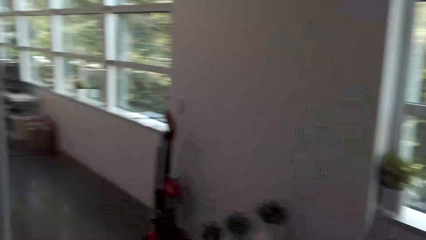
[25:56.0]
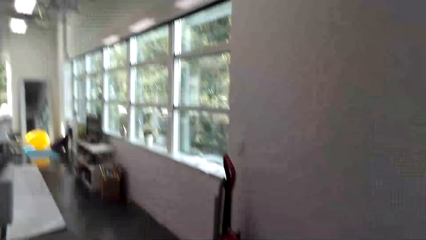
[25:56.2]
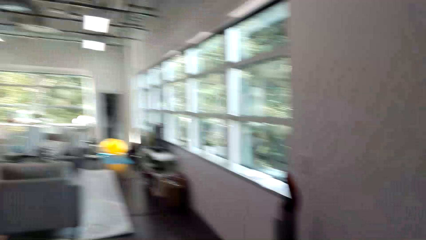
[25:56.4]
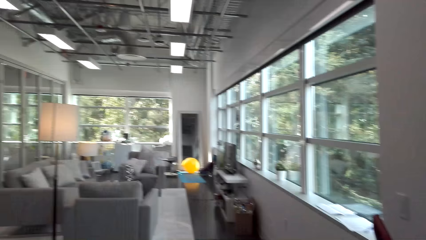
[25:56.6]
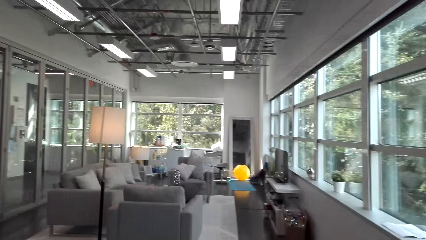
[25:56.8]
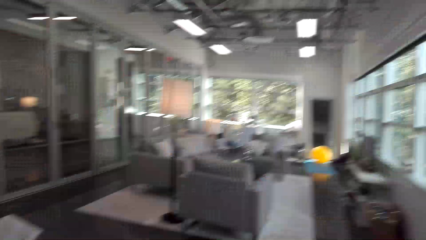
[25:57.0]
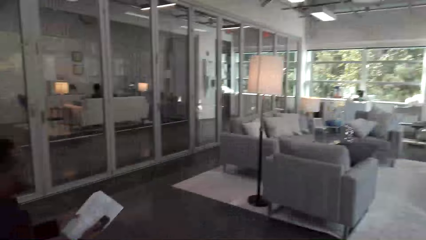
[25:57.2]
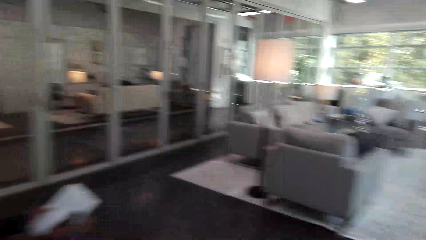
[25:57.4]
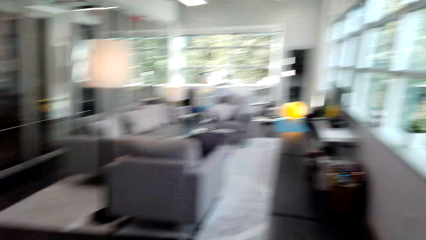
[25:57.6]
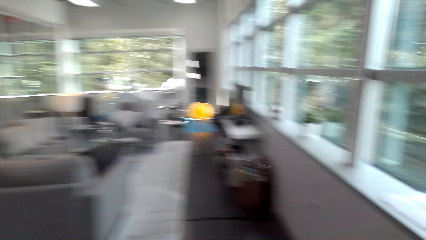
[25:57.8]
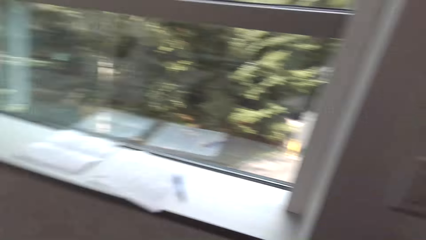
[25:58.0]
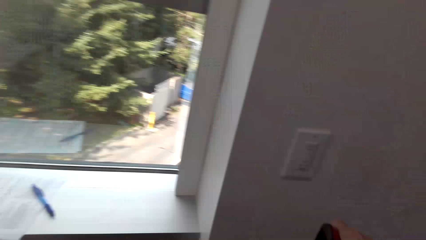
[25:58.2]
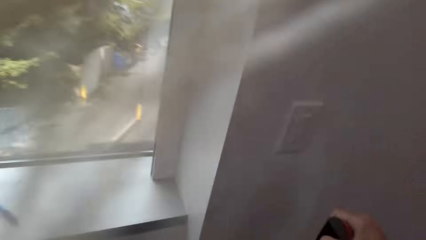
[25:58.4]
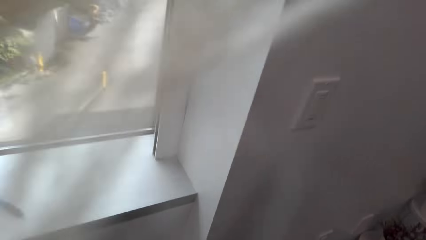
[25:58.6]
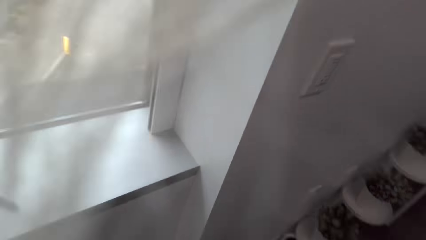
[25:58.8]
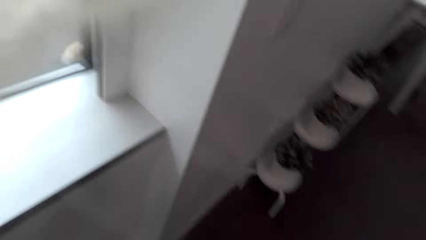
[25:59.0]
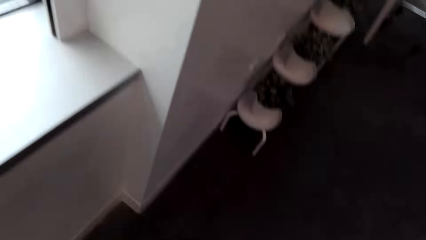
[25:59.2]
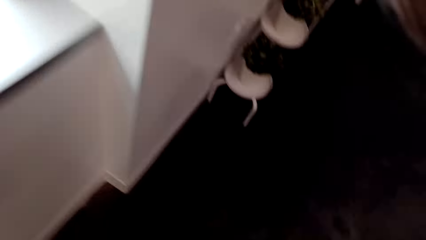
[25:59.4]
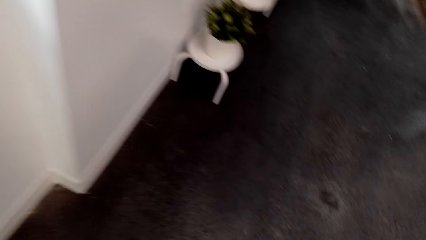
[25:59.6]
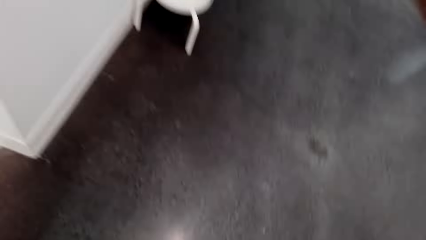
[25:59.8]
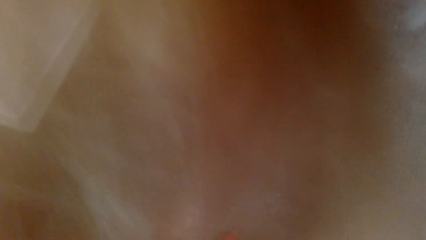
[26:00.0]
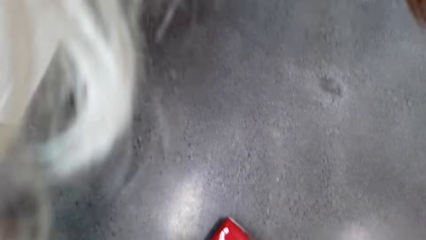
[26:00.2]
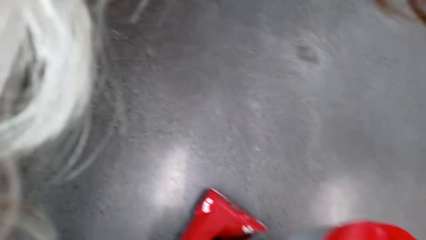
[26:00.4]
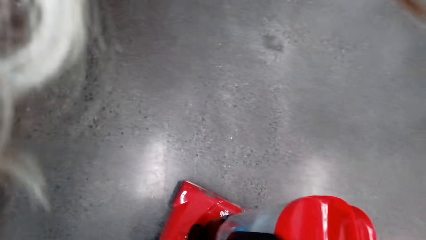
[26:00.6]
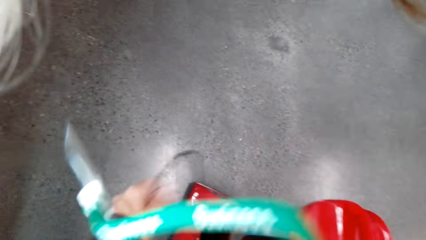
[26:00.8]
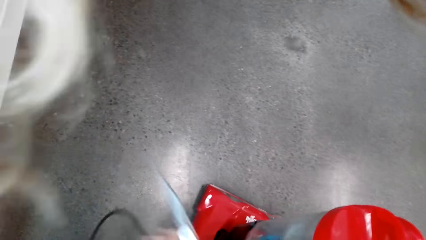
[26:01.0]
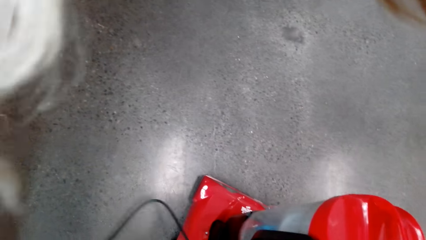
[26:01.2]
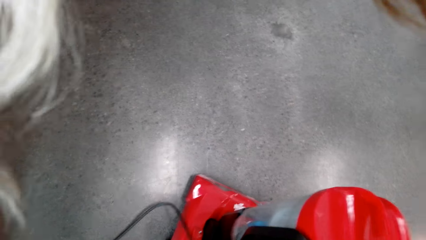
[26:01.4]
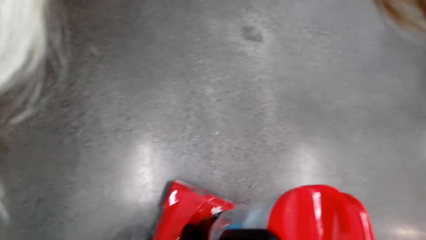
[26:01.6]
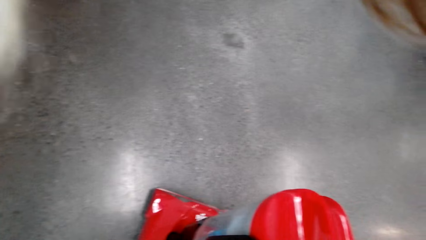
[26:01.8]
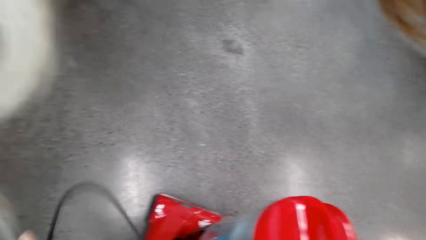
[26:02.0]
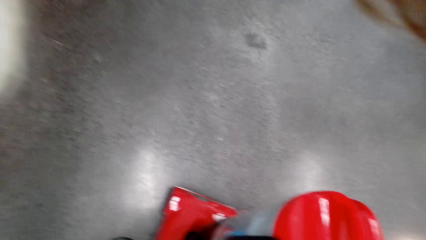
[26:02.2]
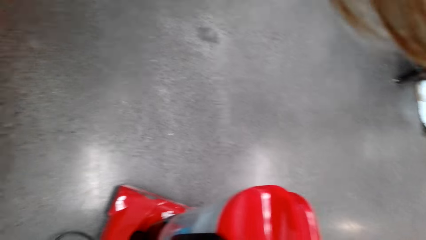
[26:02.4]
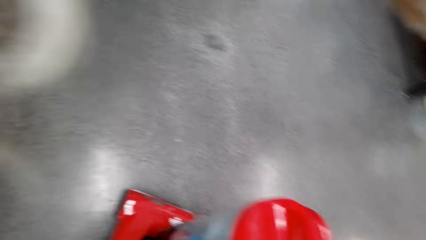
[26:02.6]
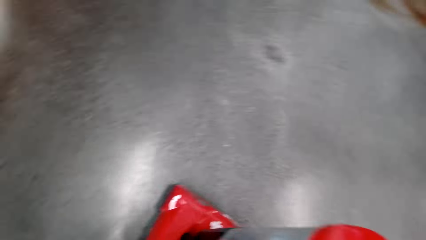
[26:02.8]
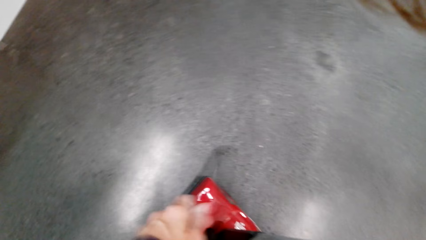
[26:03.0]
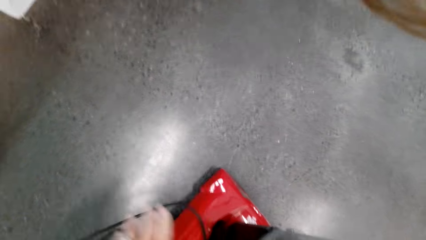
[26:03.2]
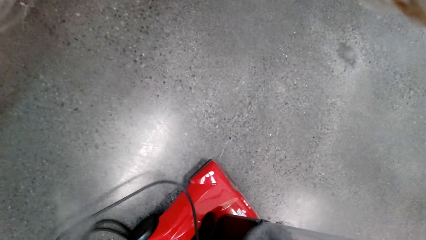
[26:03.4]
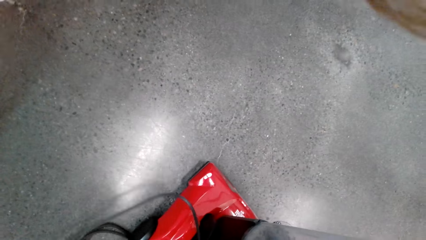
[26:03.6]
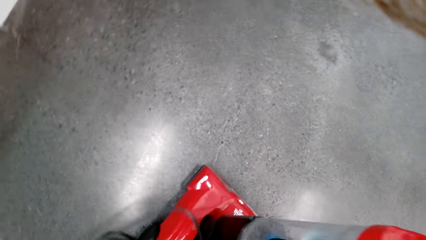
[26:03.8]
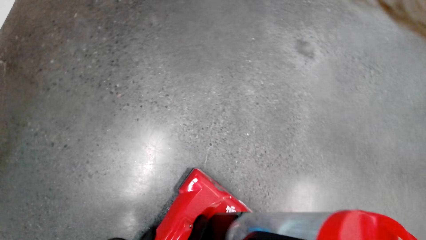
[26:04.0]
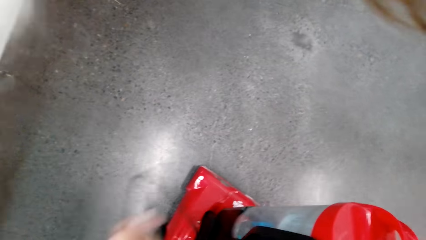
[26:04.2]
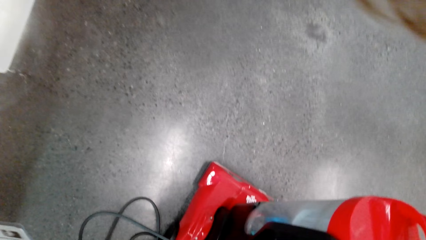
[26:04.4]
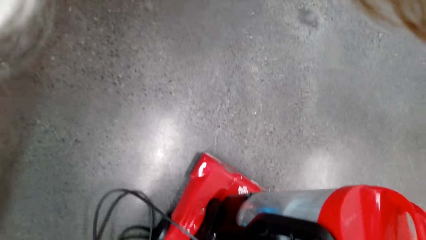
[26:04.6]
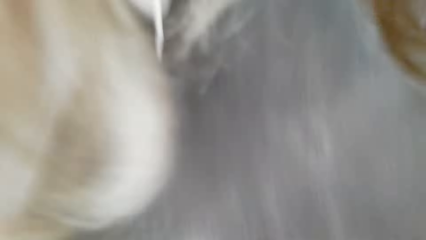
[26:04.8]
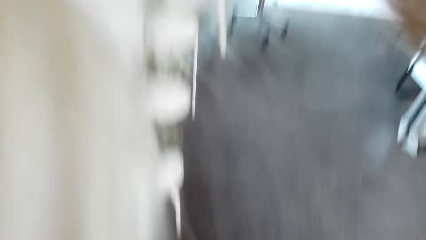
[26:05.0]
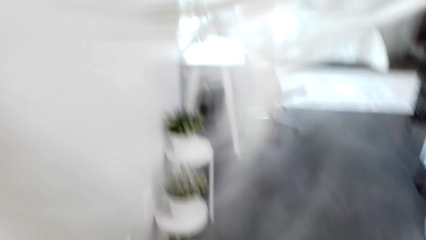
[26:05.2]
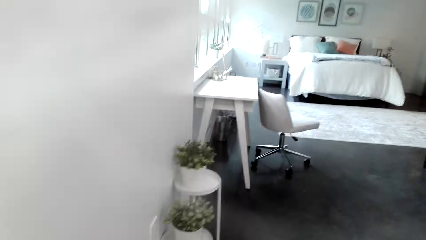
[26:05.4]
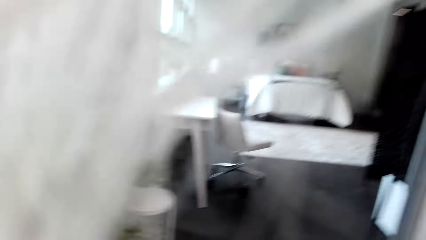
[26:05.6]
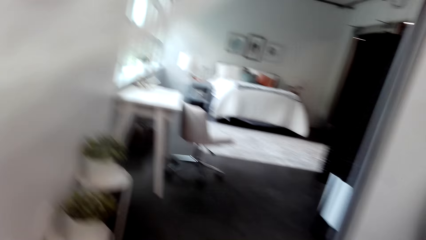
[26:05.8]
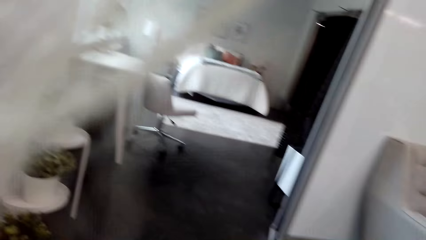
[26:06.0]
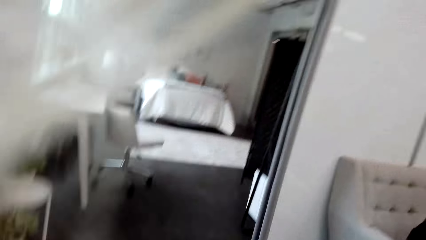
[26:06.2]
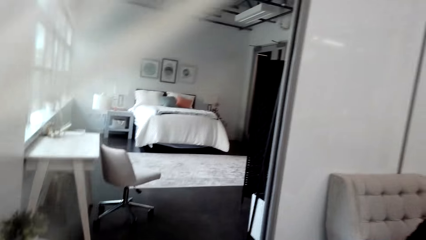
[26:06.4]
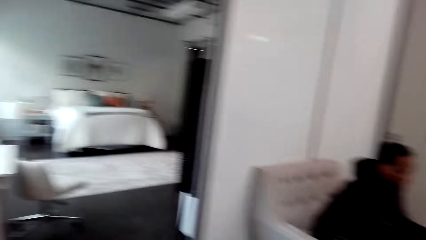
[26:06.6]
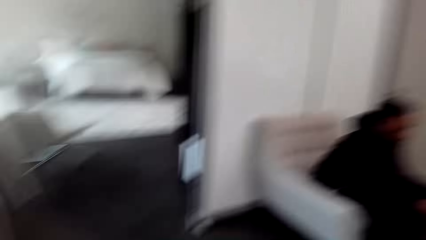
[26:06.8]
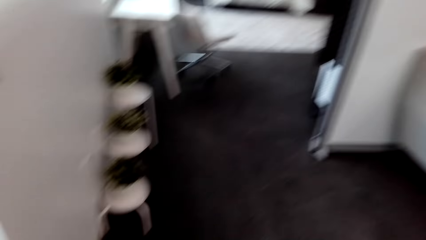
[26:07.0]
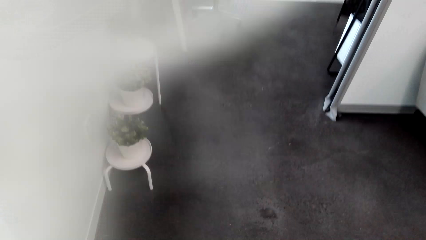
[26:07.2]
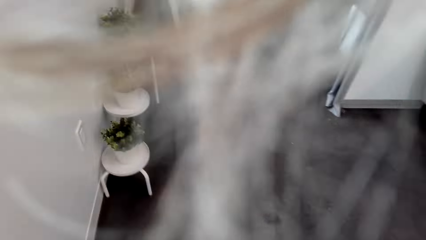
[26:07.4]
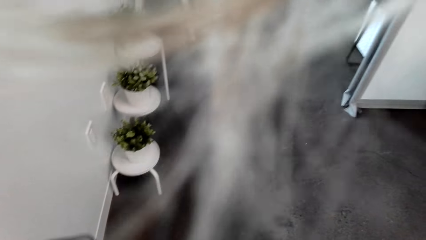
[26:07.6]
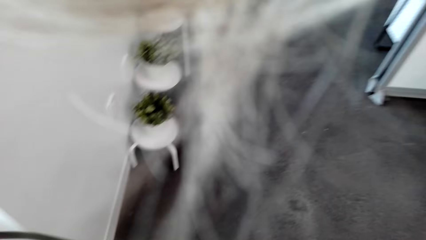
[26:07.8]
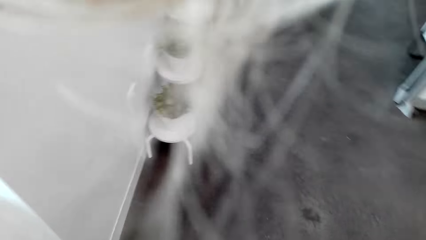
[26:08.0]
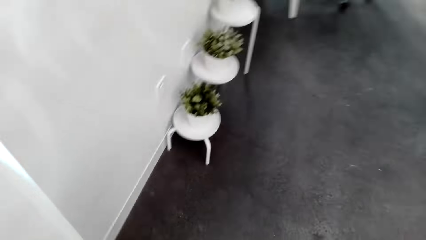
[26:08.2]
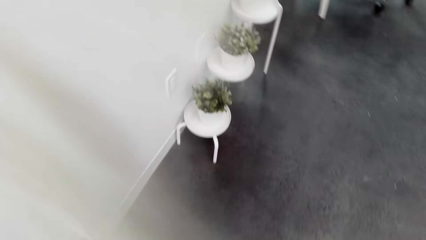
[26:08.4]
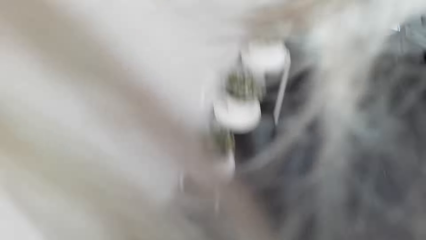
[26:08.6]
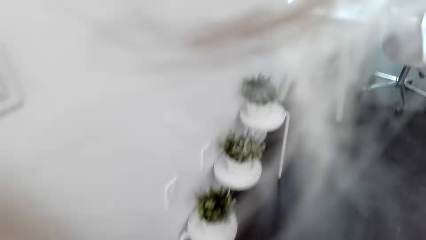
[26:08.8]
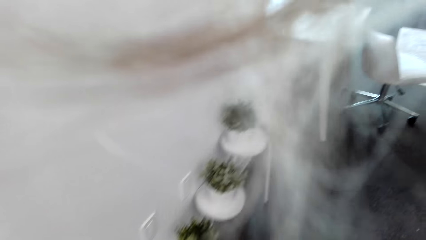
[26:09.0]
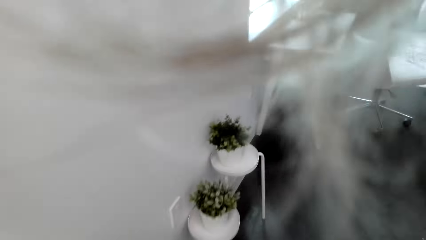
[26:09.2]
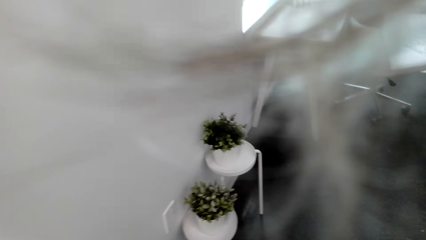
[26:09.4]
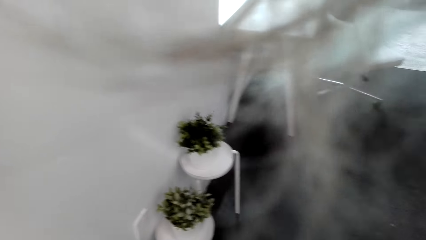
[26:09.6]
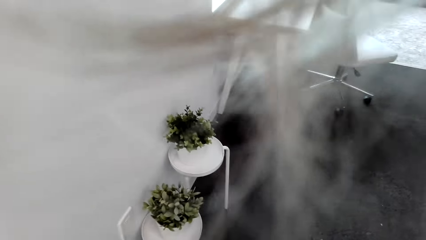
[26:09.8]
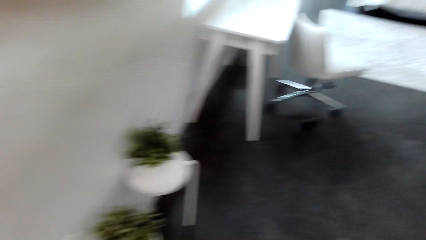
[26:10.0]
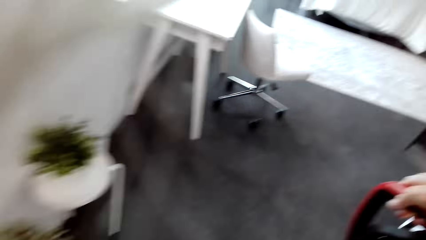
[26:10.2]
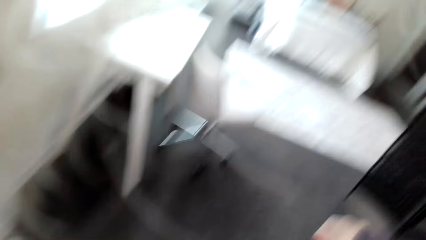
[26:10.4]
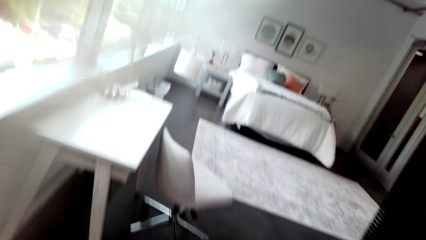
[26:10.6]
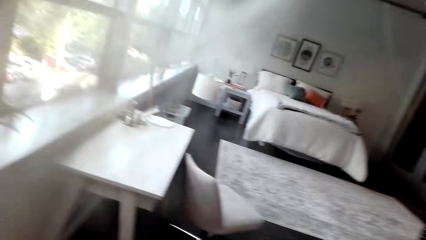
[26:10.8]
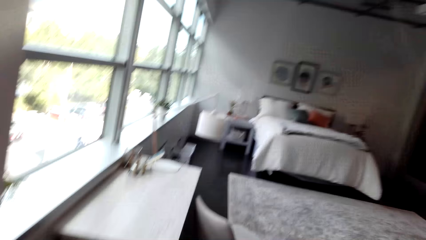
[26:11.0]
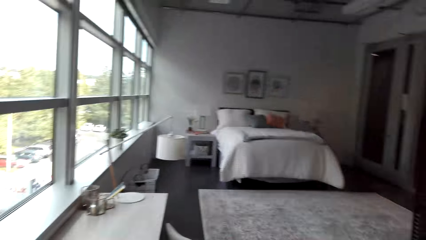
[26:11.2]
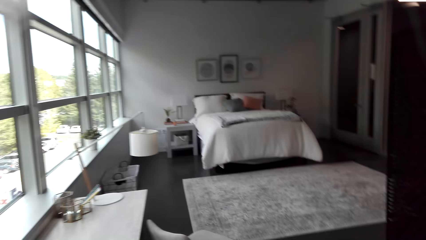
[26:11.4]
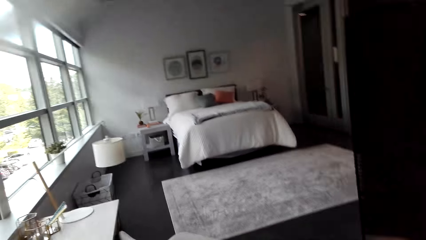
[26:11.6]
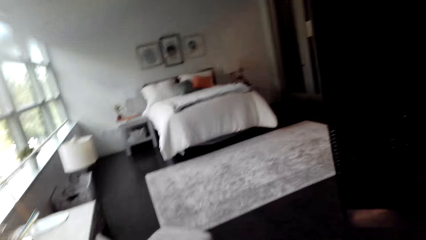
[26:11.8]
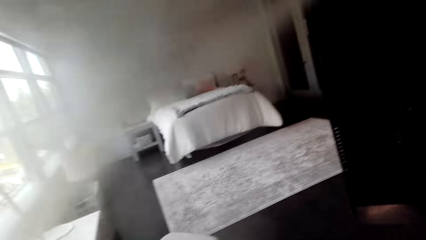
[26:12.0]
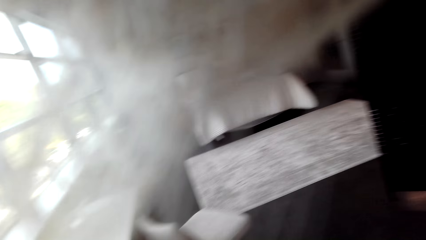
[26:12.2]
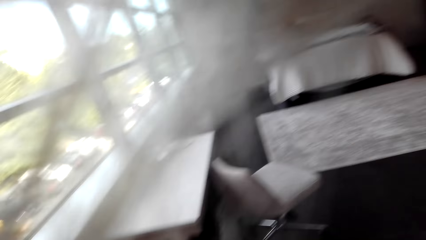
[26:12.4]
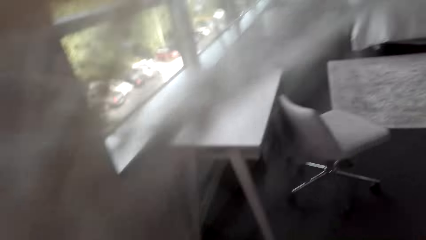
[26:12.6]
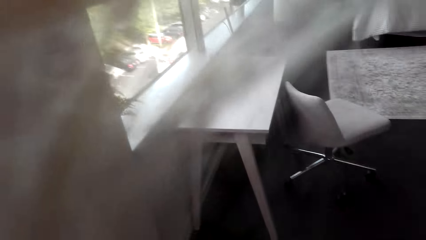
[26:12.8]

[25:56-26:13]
The camera wearer walks to the sitting room. They fold a cable. They hold a vacuum cleaner.
